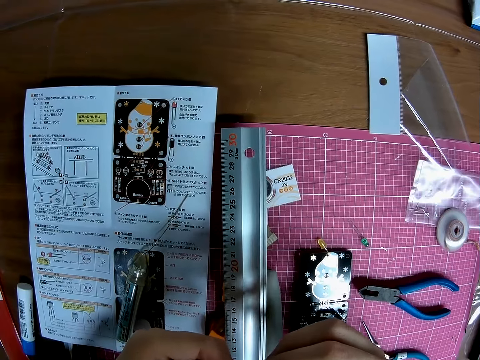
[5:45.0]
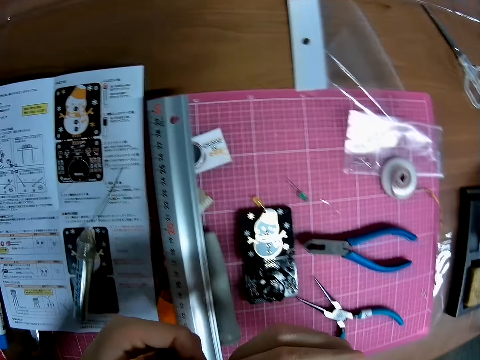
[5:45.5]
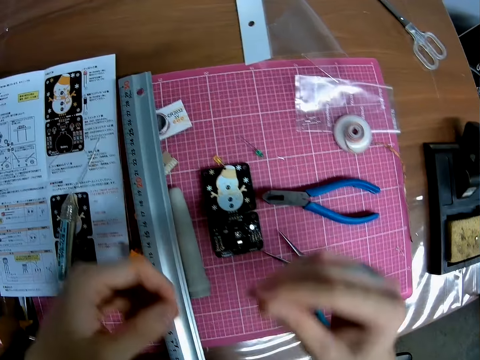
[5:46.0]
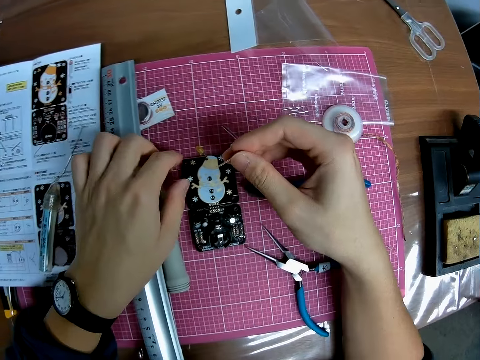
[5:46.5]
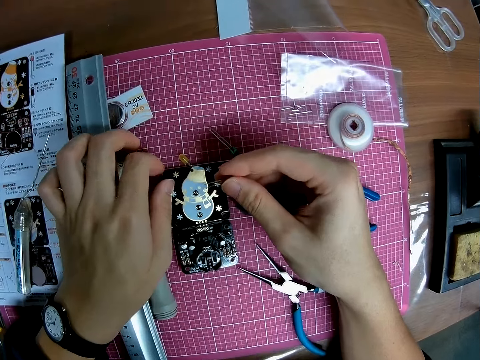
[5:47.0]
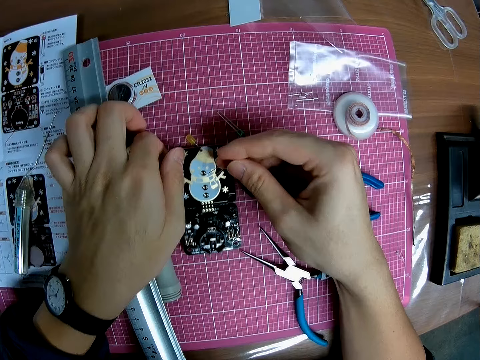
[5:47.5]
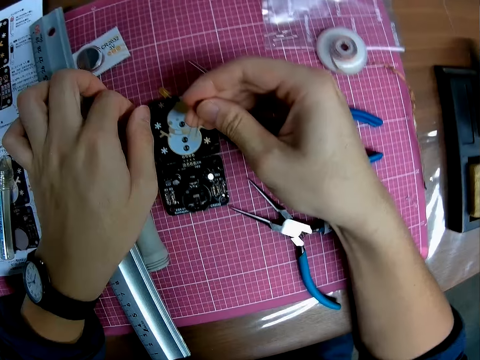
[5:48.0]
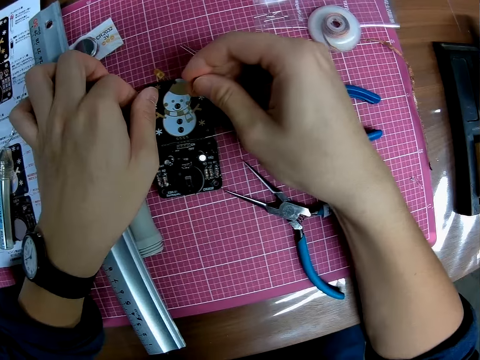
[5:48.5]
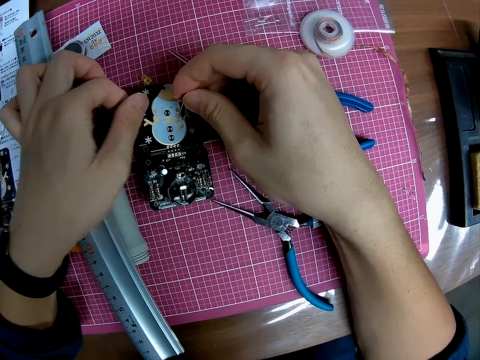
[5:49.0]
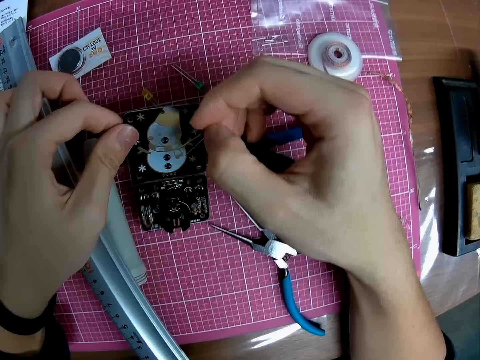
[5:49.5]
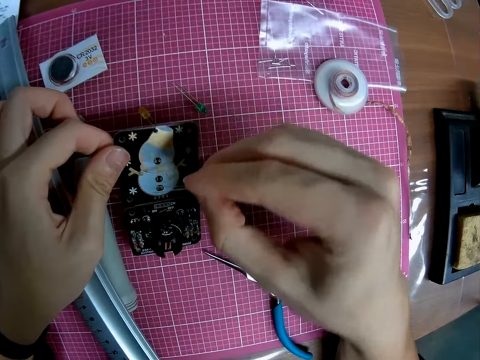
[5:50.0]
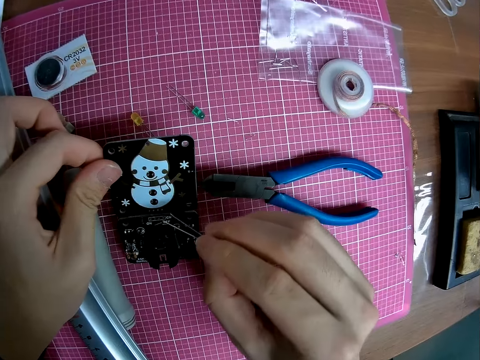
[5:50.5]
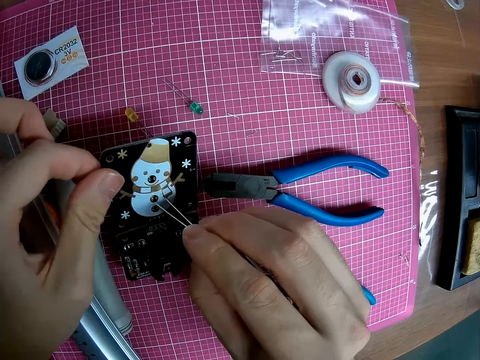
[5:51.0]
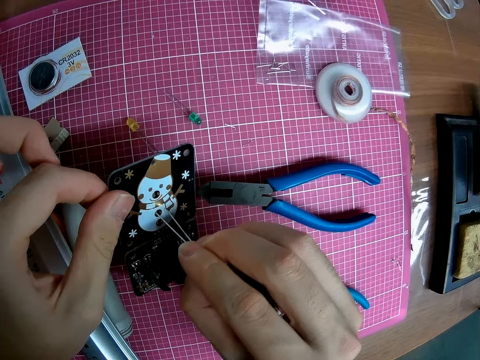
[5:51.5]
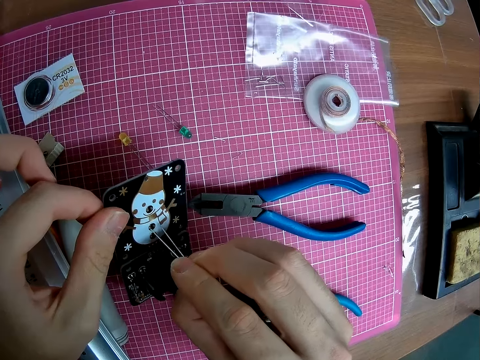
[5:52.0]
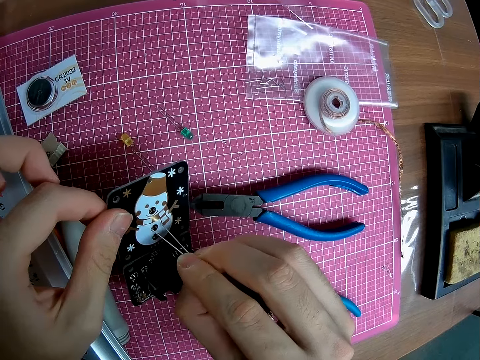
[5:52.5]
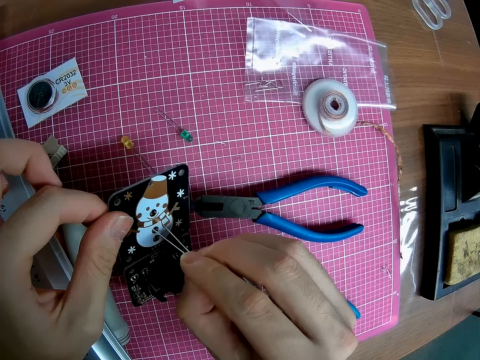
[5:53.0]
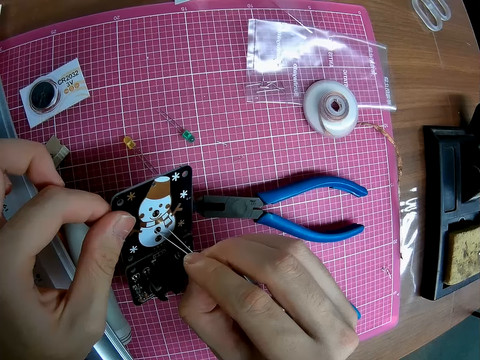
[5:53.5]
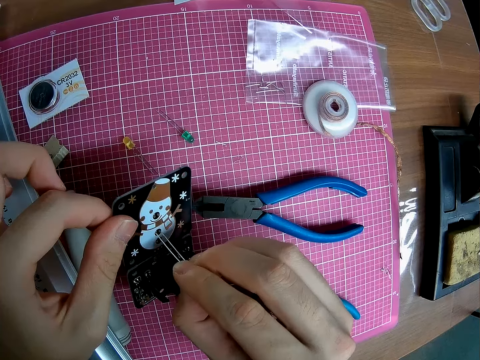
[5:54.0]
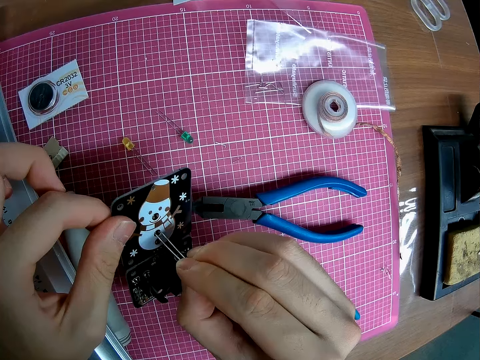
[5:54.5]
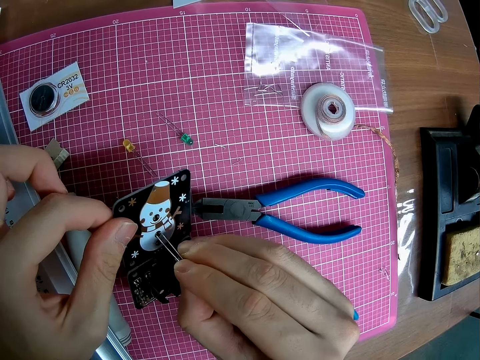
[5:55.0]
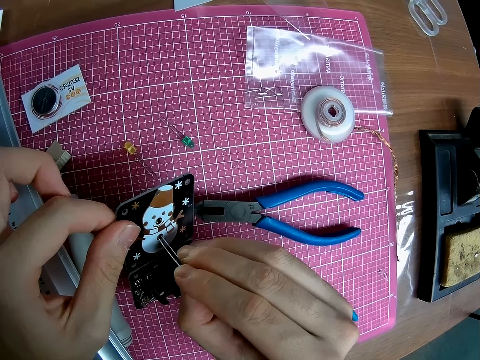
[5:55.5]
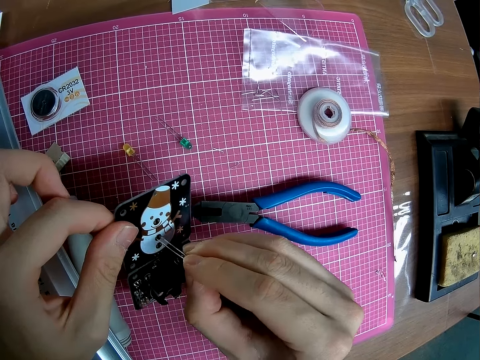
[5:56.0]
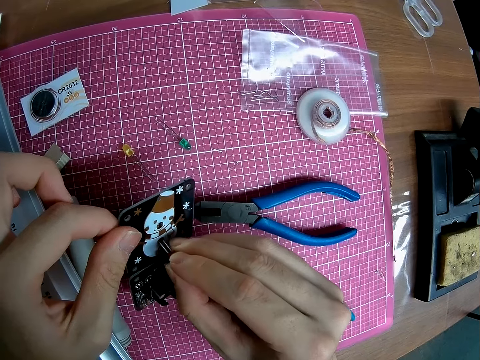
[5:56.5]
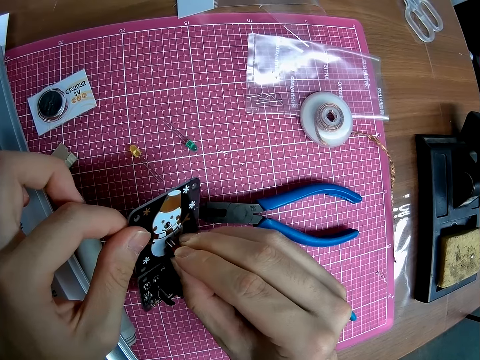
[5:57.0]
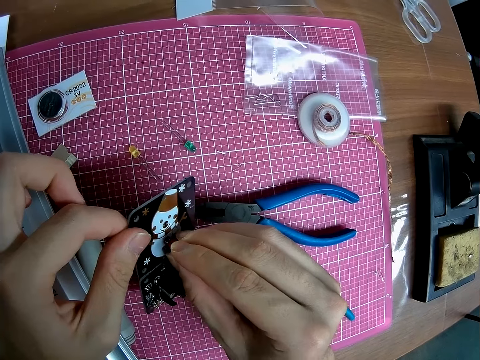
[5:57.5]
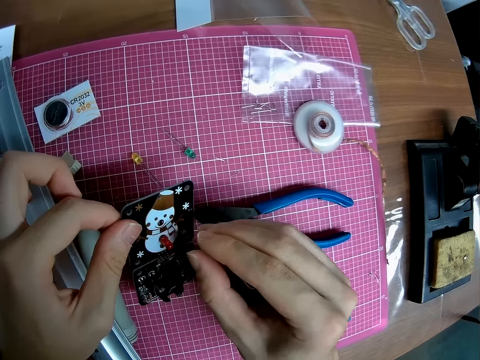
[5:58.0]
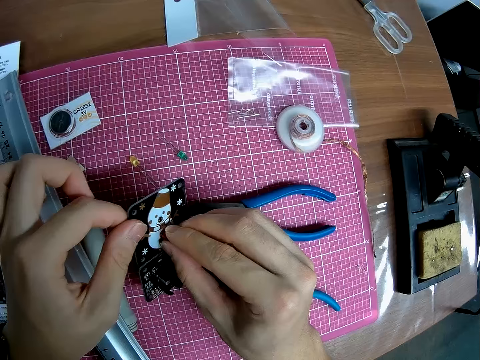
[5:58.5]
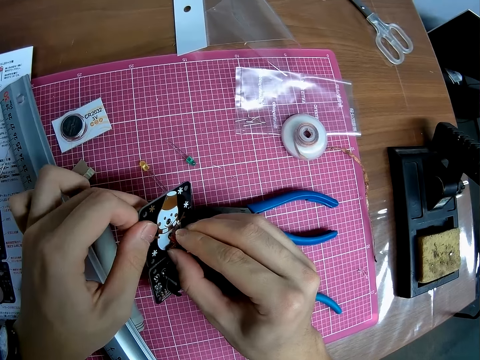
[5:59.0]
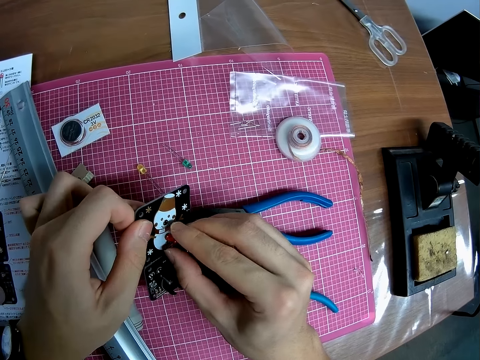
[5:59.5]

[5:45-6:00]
The camera wearer holds the LED bulb with one hand. They hold down the electronic craft. They lift the electronic craft. They fit the LED bulb on the electronic craft.

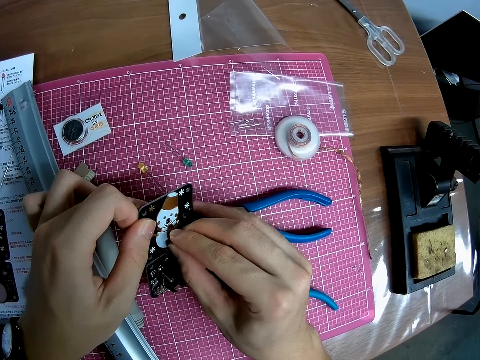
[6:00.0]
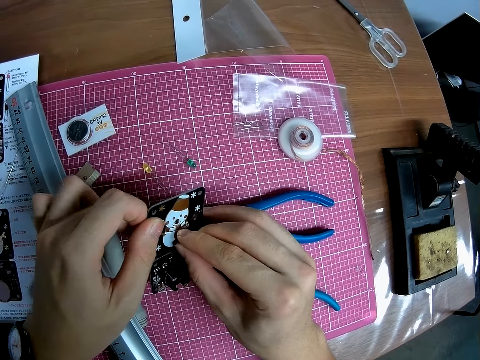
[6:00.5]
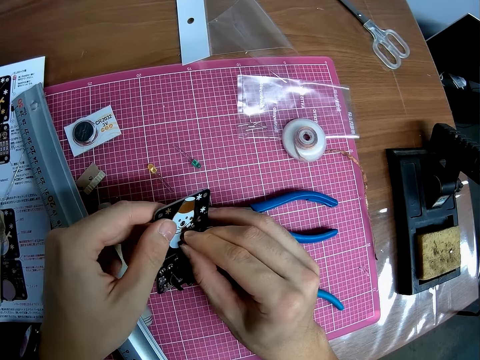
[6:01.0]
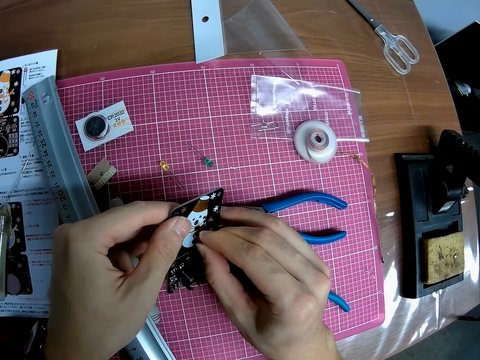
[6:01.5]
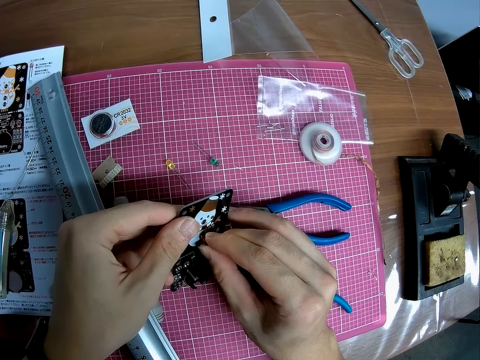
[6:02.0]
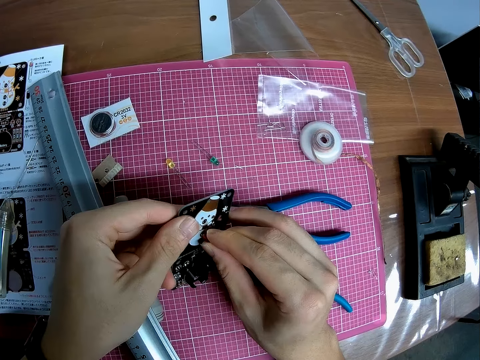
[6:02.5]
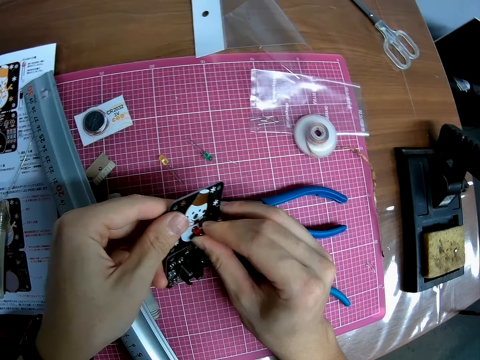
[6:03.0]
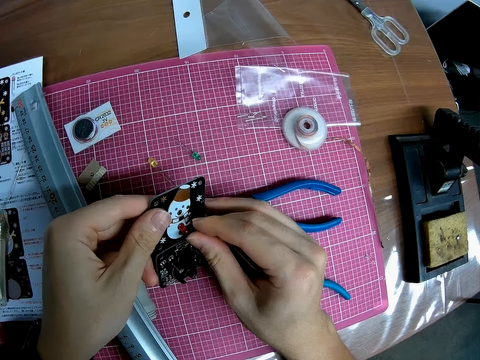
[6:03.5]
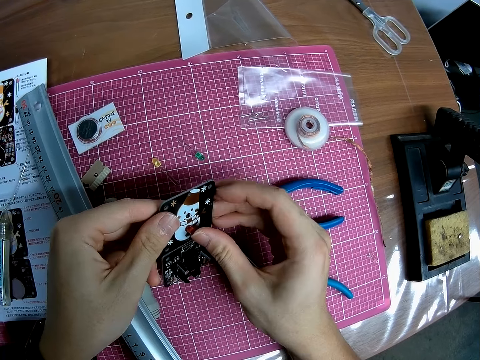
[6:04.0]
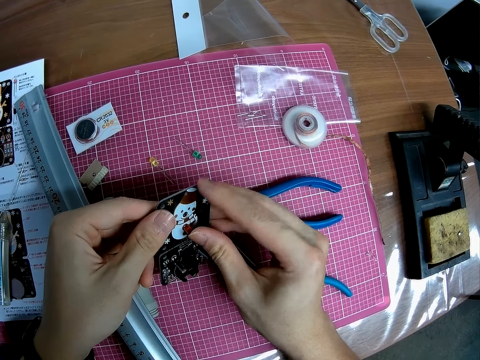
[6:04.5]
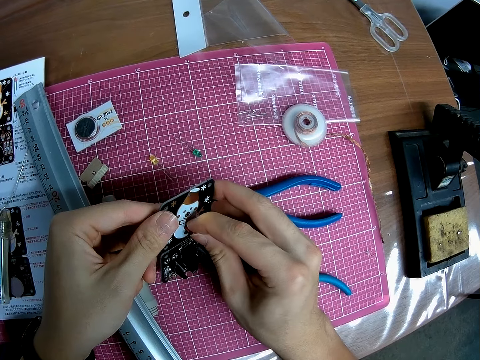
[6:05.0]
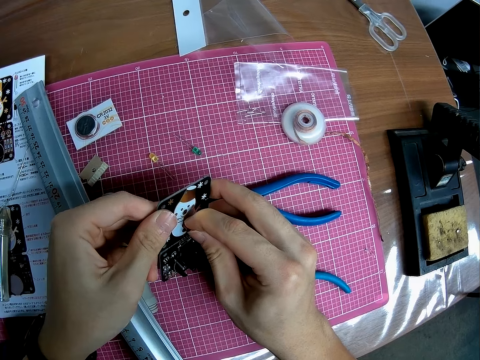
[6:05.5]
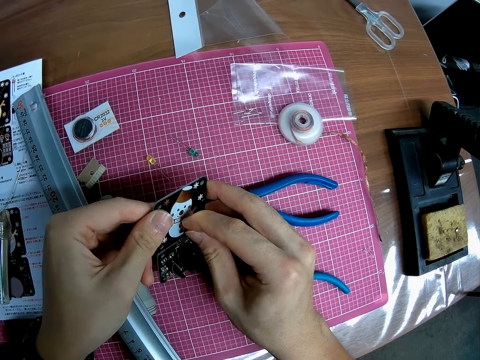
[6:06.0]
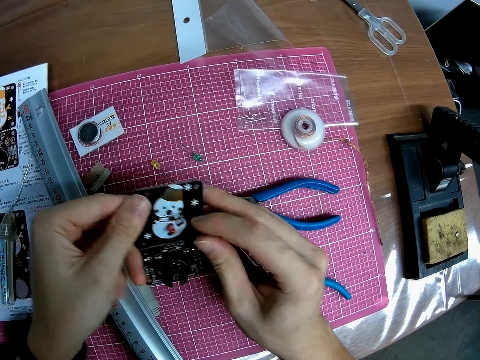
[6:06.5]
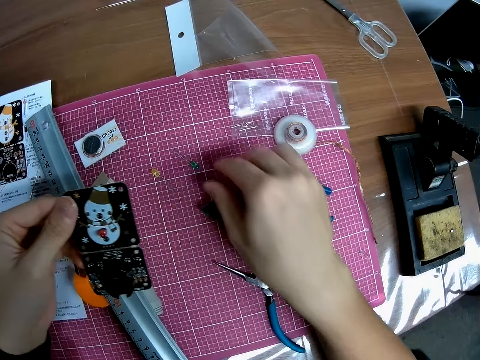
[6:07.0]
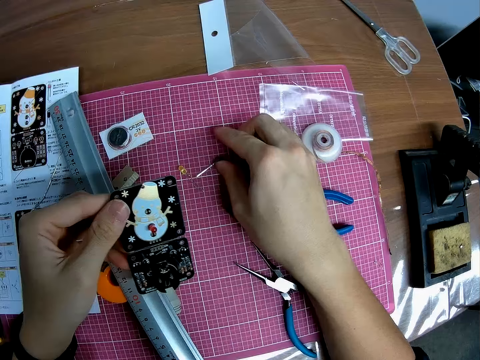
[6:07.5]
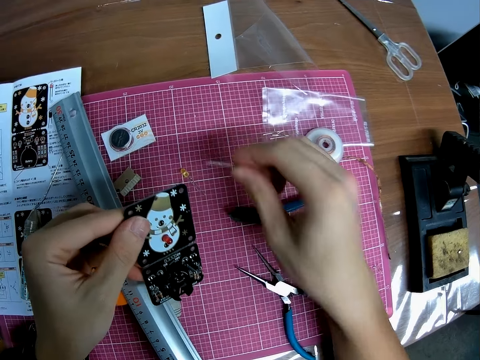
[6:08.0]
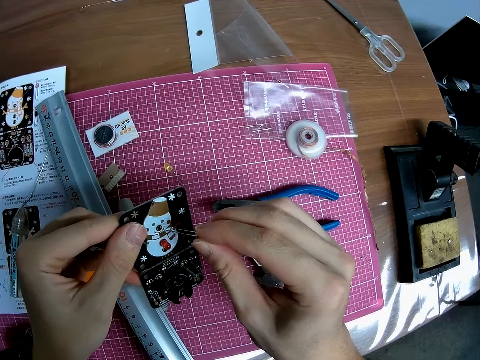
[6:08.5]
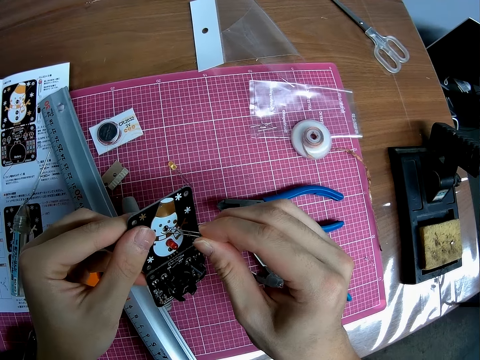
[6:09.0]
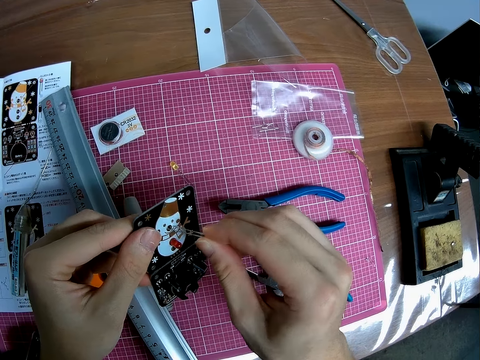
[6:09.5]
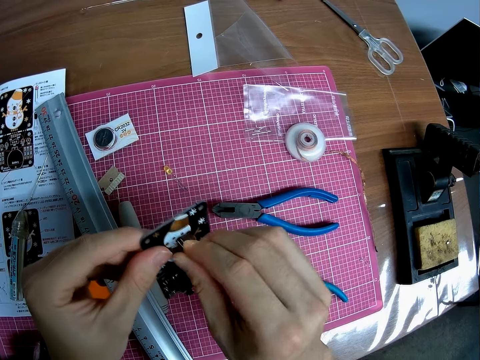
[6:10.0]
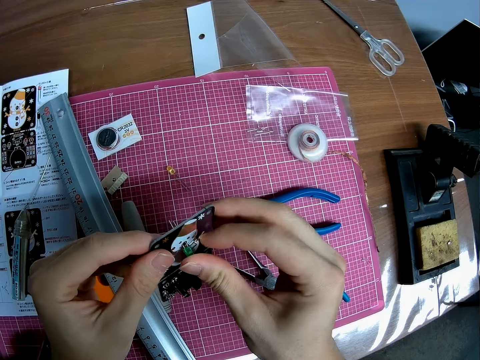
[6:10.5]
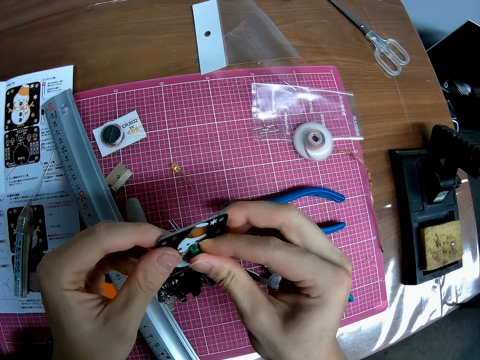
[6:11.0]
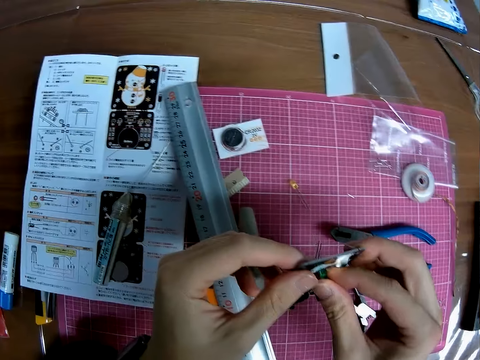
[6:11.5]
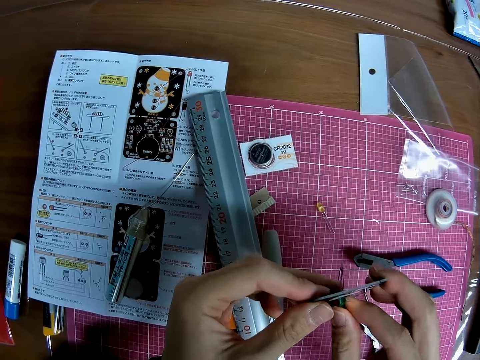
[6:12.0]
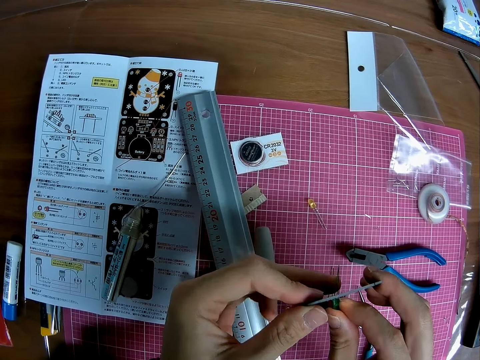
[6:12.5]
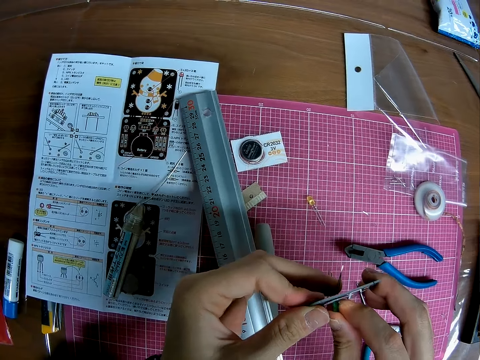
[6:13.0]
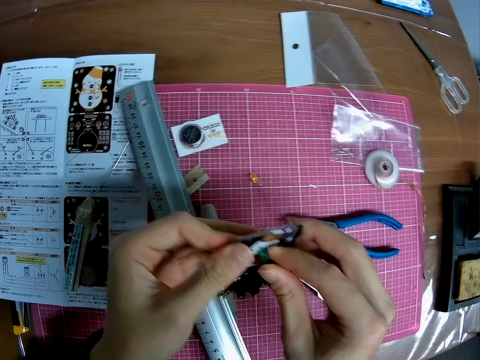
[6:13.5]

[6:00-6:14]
The camera wearer holds the electronic craft. They pick up the LED bulb. They fit the LED bulb on the electronic craft.
